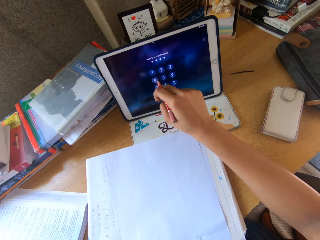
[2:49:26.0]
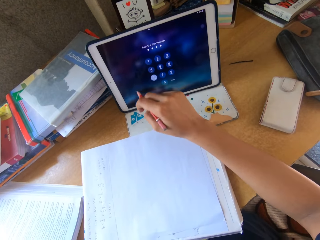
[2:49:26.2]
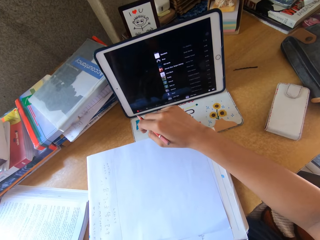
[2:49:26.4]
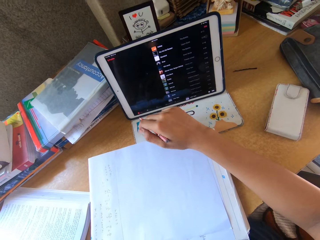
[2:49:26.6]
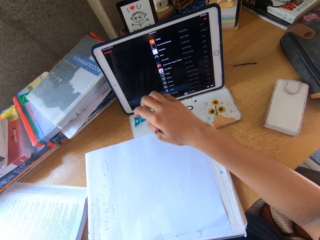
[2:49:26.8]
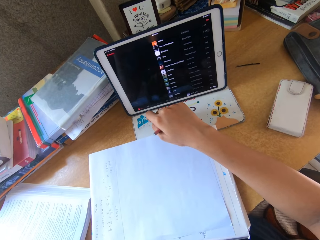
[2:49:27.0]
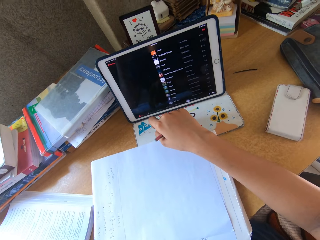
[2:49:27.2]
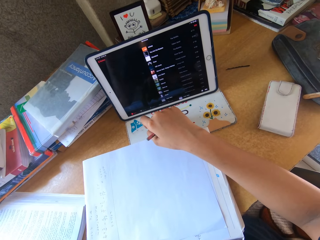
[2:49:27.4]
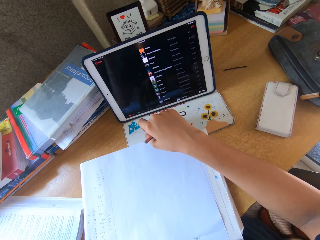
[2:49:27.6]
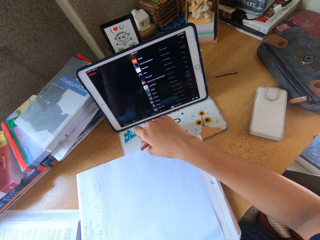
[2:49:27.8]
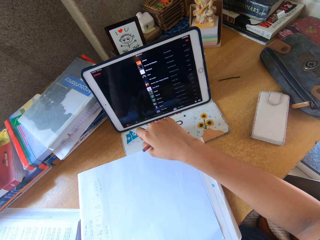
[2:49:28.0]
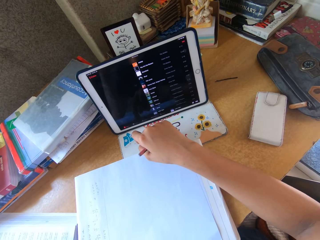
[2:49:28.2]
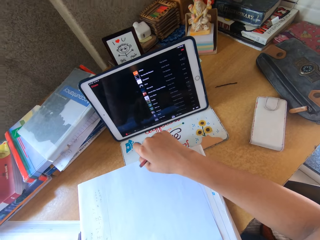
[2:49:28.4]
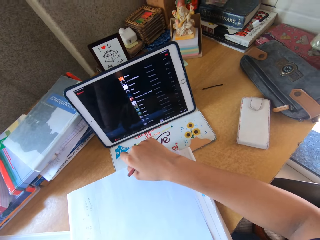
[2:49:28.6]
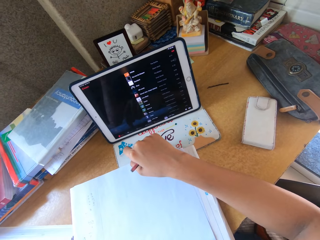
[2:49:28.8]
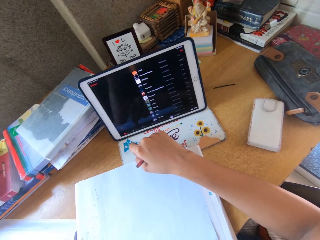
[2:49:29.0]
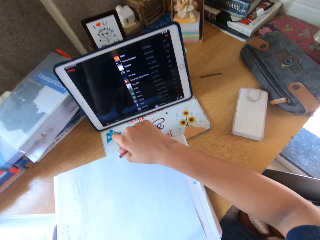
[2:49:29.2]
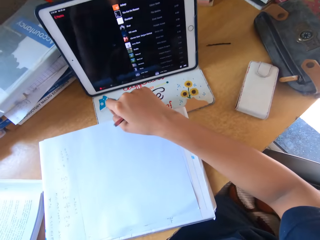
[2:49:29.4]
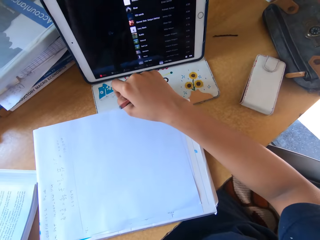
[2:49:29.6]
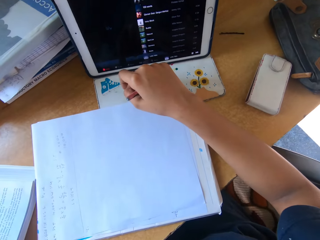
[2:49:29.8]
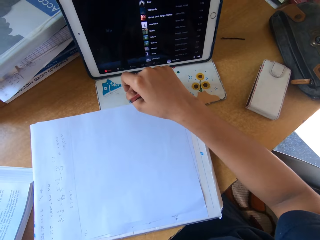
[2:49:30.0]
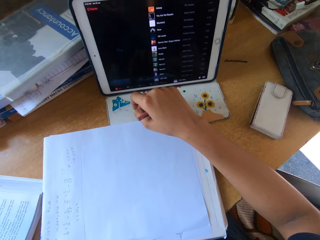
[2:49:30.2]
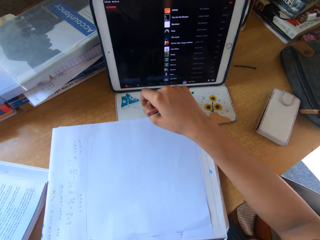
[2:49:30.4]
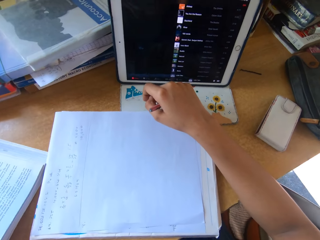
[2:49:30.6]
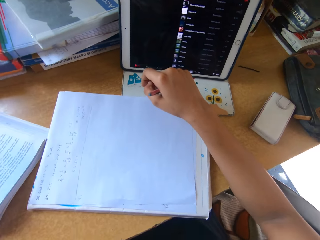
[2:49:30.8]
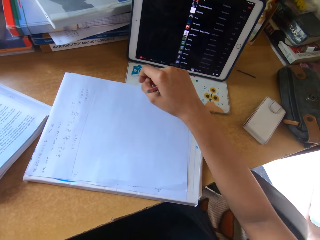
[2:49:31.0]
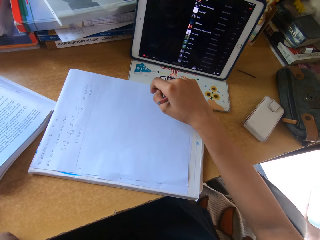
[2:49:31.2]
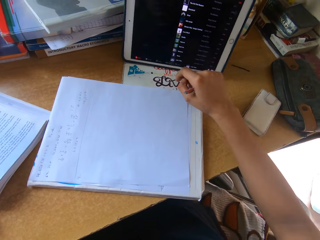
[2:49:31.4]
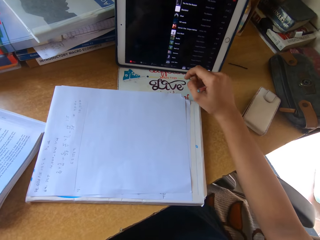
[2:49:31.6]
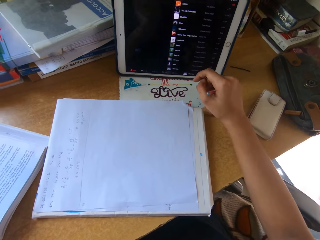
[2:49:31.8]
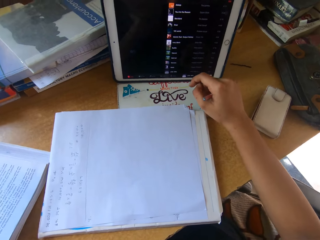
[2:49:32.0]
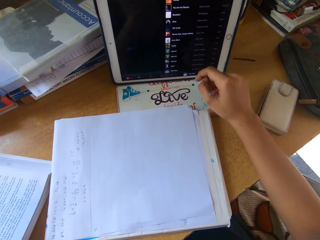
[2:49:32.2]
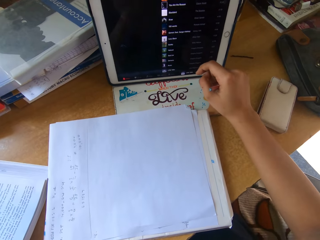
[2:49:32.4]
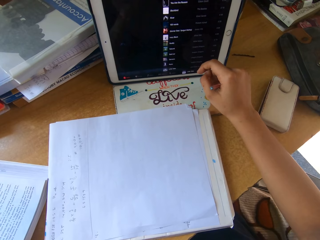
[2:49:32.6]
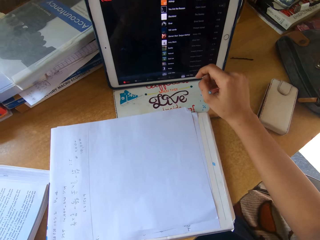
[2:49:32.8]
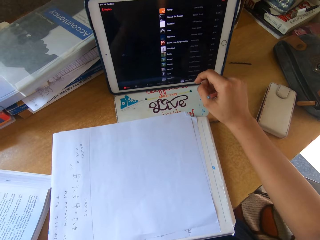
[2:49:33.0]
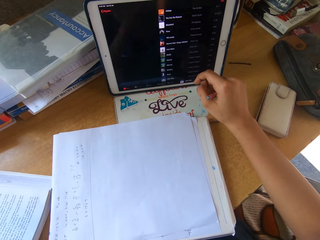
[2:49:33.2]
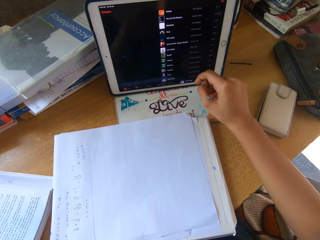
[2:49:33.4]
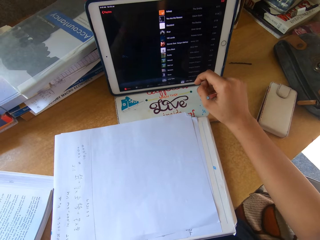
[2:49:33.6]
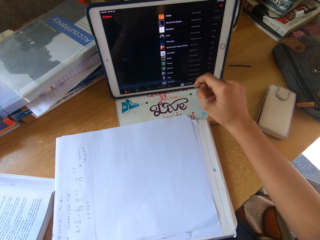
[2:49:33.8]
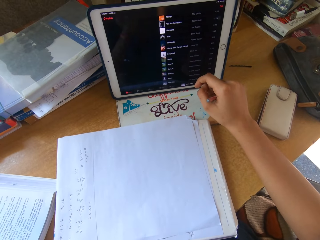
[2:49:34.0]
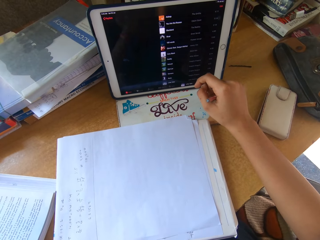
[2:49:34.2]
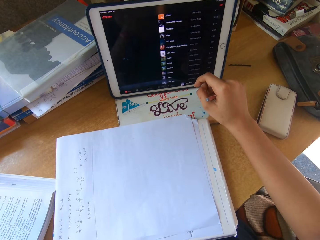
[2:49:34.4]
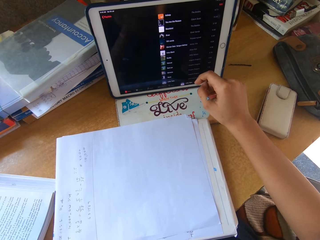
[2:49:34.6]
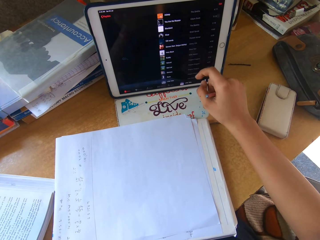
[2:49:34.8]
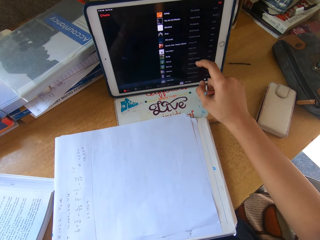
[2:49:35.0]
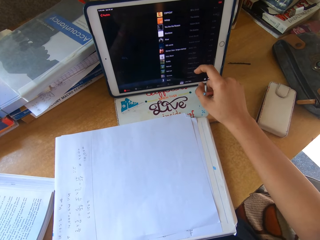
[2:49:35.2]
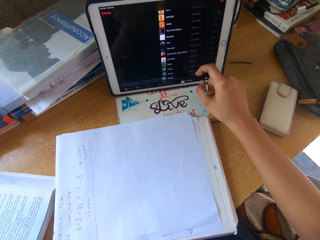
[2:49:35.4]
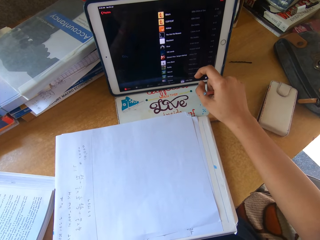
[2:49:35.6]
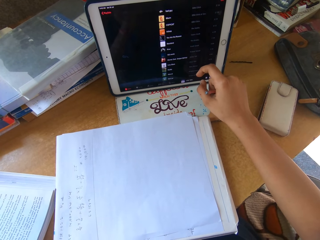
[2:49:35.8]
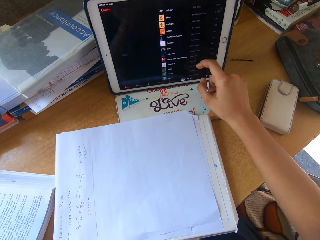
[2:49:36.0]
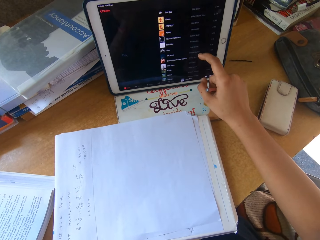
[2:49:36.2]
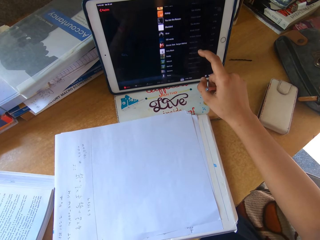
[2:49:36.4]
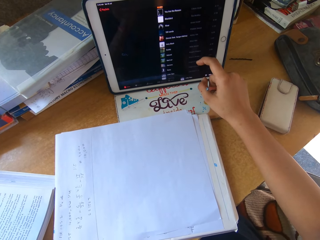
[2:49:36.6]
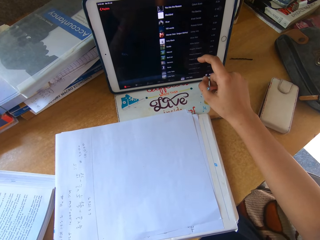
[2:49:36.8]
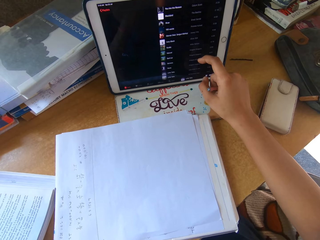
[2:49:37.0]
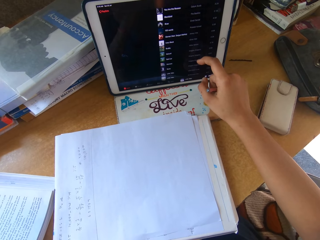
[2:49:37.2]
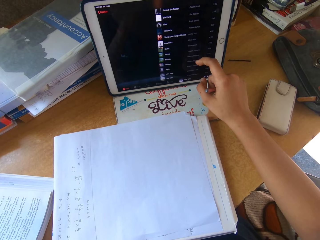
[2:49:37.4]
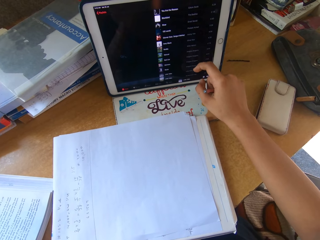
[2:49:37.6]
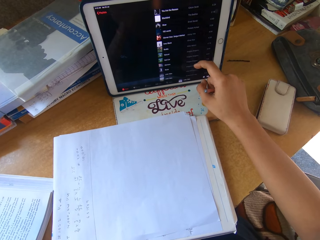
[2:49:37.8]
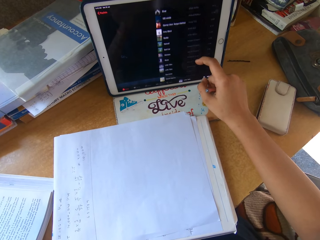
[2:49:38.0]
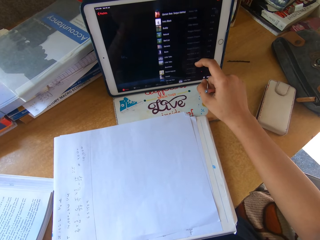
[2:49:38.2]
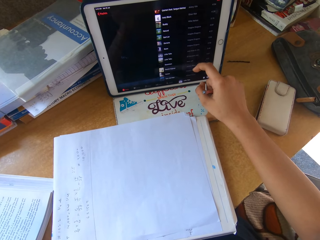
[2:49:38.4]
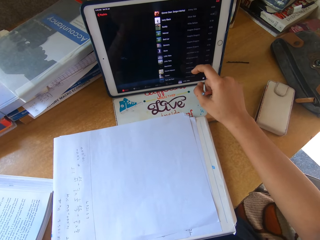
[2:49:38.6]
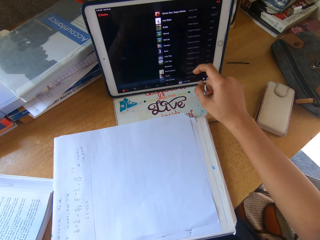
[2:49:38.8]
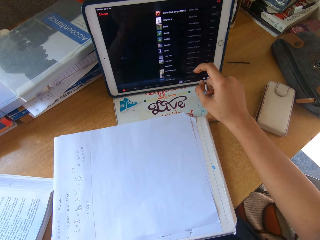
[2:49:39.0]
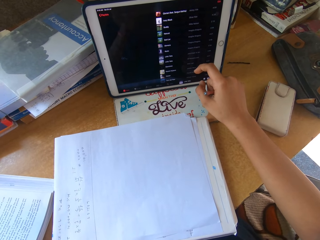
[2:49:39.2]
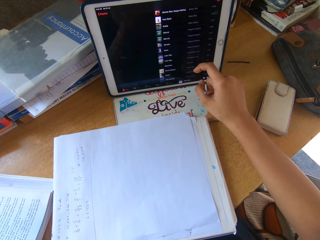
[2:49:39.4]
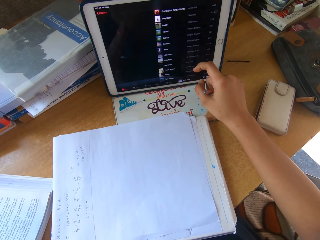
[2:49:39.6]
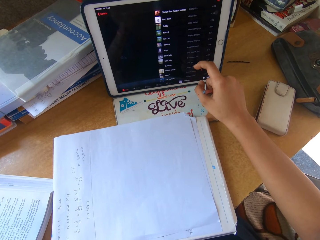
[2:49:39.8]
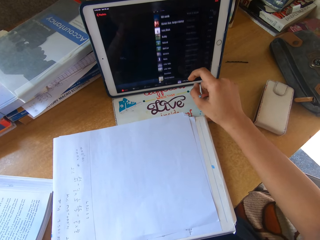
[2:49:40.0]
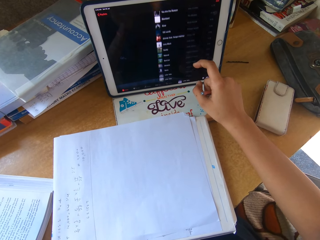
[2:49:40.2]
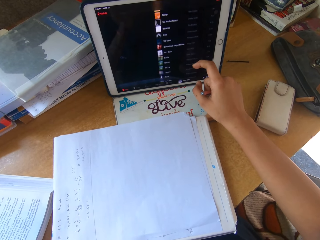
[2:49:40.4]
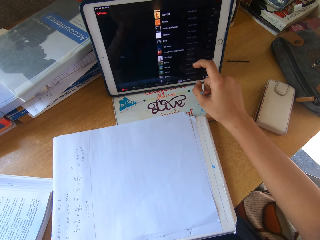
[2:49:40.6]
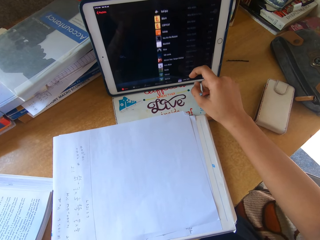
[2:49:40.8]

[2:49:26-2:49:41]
The camera wearer unlocks a tablet. They read from the tablet screen. They scroll the tablet screen. They scroll the tablet again.

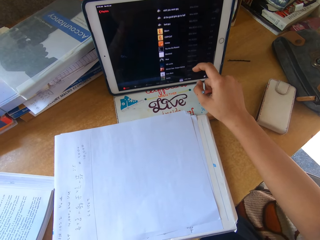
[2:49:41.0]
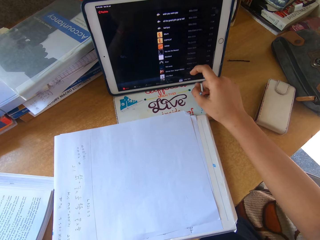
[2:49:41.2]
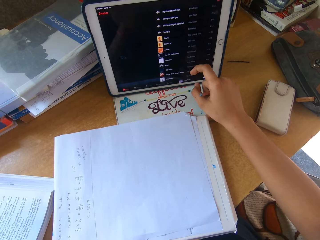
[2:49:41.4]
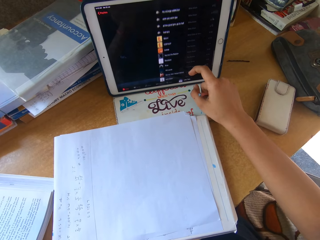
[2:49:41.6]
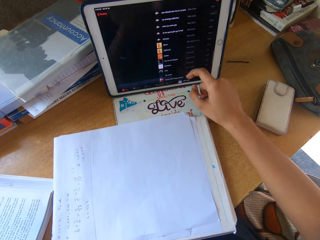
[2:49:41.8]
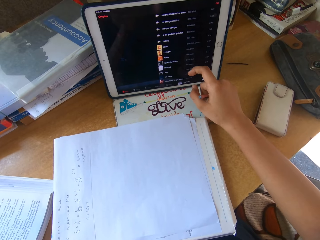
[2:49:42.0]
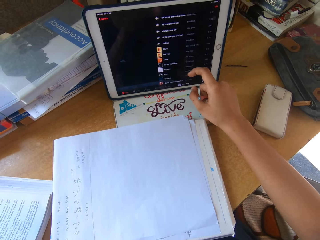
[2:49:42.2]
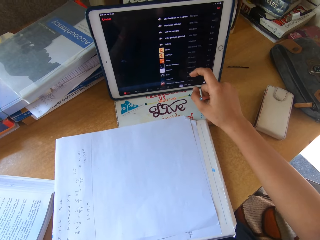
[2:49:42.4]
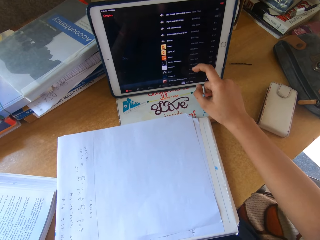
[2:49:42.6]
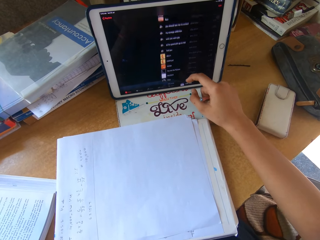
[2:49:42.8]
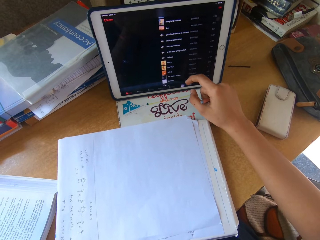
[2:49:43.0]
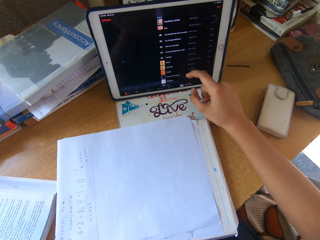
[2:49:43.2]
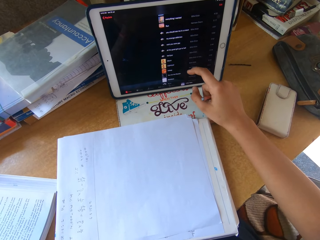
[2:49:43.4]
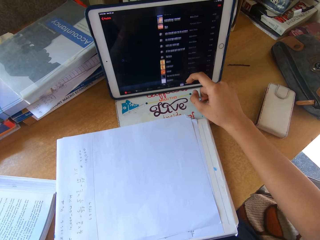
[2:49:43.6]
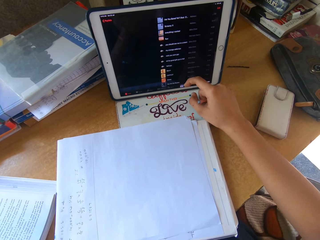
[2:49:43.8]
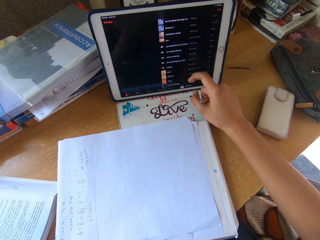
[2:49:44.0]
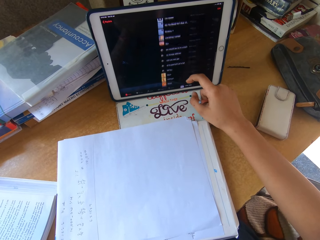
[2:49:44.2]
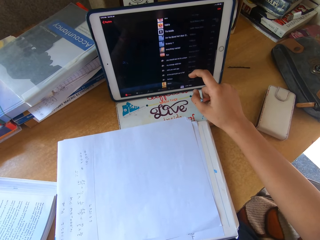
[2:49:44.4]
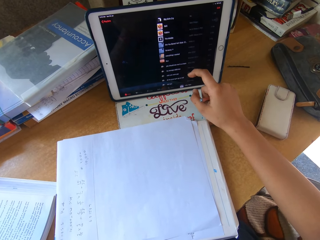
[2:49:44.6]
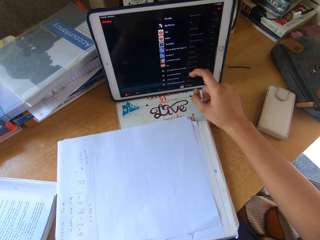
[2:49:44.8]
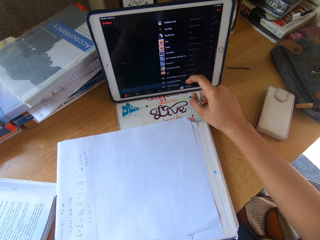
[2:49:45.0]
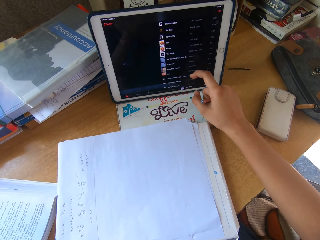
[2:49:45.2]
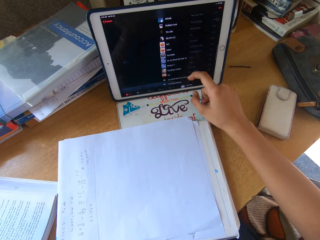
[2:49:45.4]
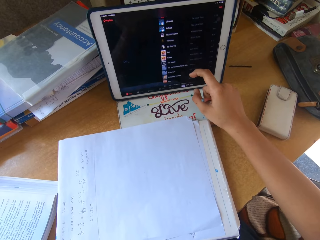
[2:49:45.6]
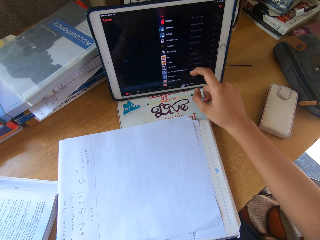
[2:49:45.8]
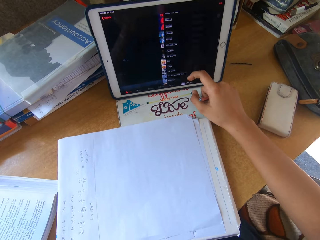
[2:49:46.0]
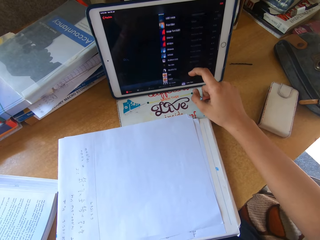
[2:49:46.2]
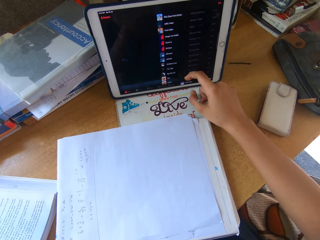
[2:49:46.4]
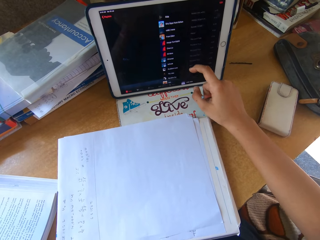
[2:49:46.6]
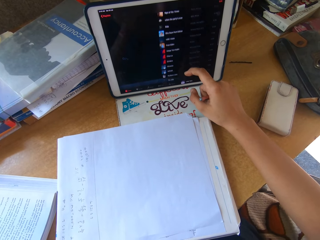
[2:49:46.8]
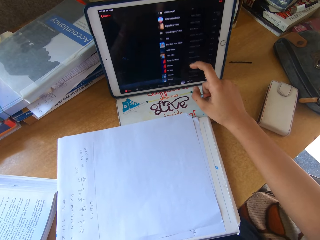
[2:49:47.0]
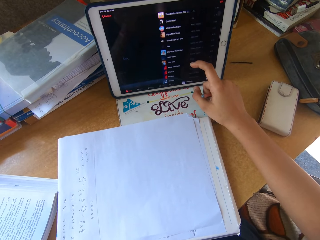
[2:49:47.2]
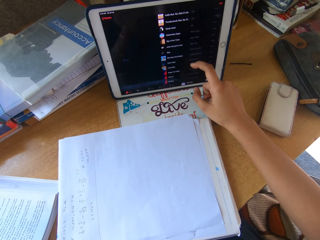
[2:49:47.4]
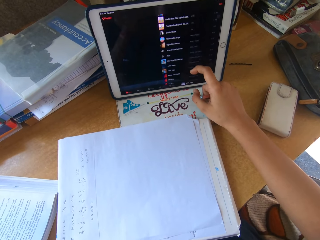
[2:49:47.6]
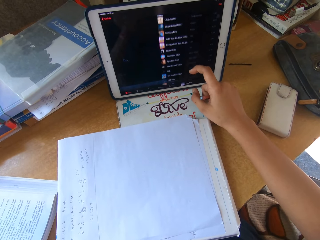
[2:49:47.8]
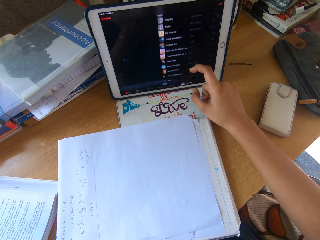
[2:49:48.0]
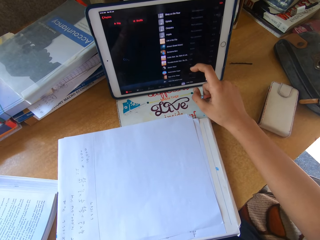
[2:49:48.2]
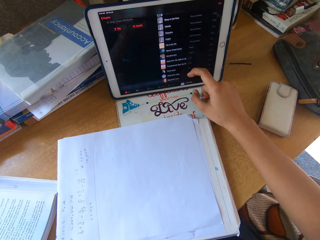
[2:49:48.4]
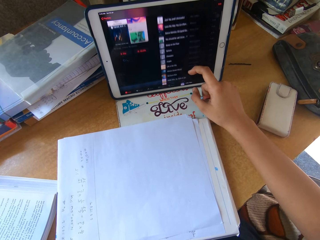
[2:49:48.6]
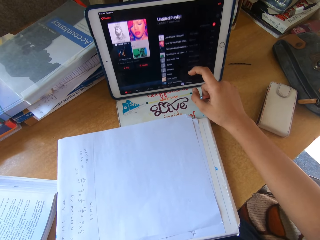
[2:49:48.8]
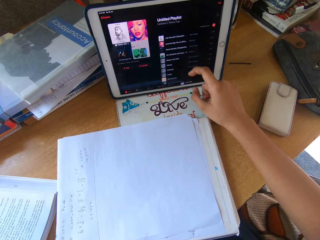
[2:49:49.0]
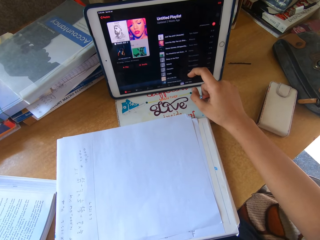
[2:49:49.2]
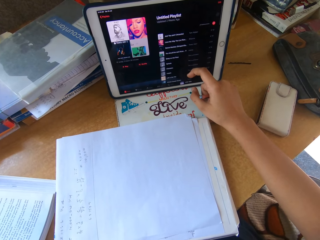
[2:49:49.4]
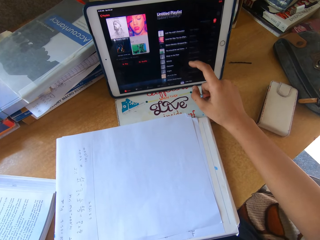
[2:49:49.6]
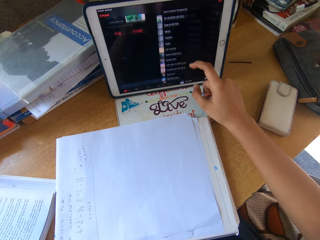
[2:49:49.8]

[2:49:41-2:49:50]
The camera wearer scrolls a tablet repeatedly.
